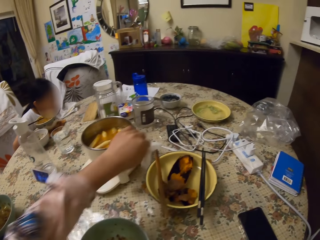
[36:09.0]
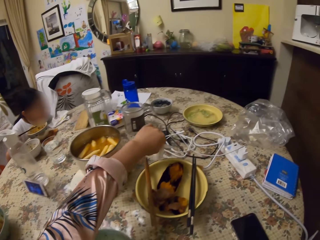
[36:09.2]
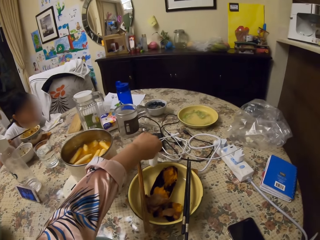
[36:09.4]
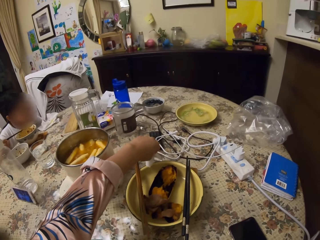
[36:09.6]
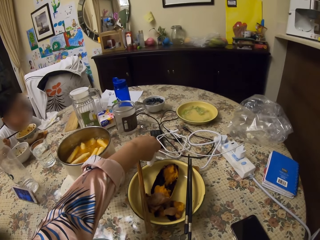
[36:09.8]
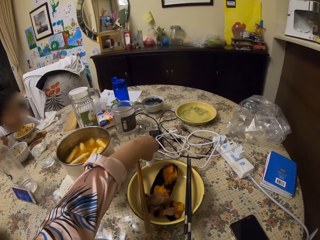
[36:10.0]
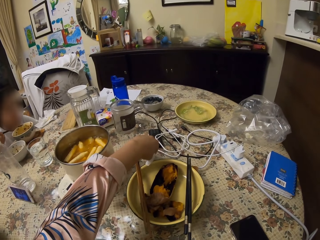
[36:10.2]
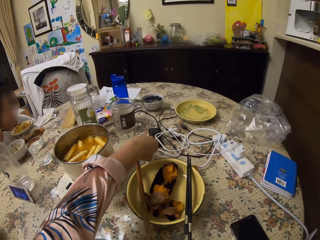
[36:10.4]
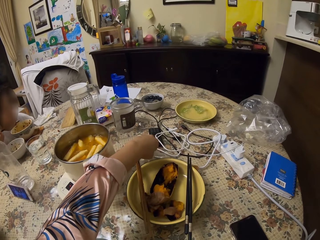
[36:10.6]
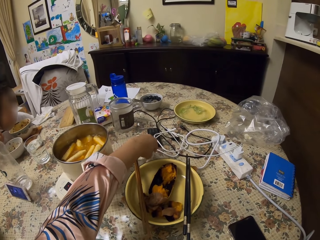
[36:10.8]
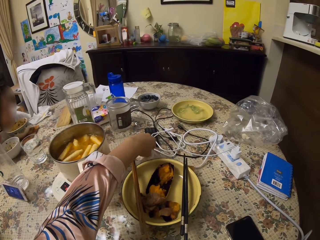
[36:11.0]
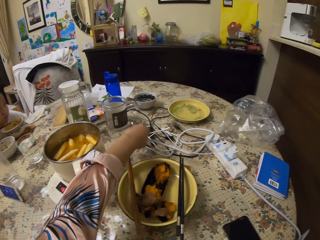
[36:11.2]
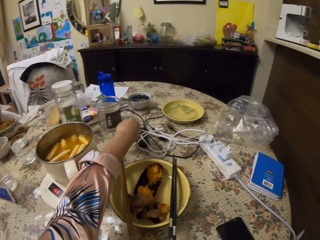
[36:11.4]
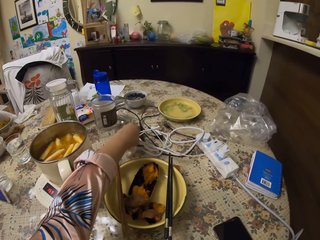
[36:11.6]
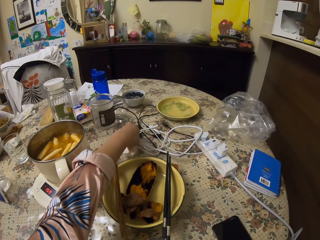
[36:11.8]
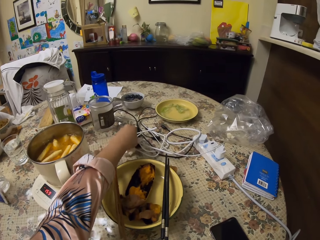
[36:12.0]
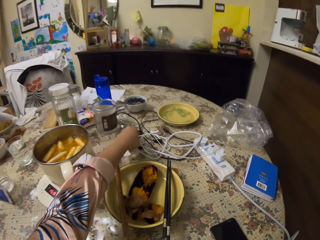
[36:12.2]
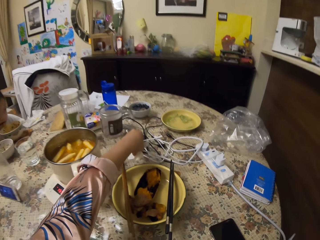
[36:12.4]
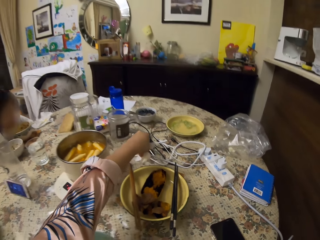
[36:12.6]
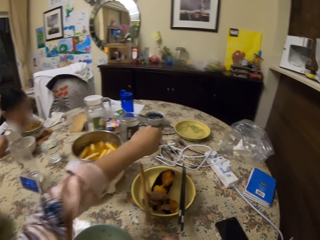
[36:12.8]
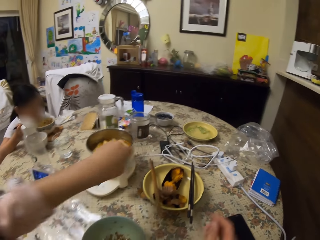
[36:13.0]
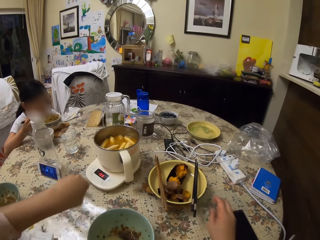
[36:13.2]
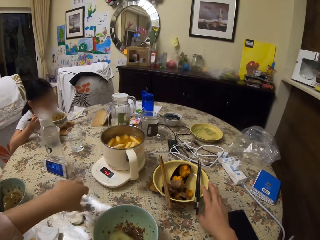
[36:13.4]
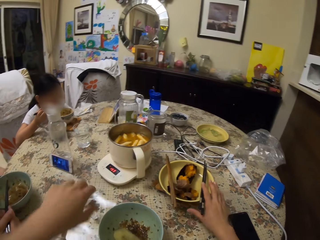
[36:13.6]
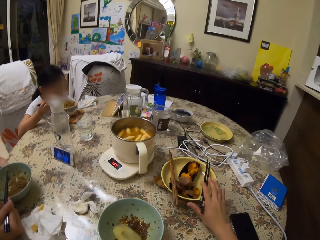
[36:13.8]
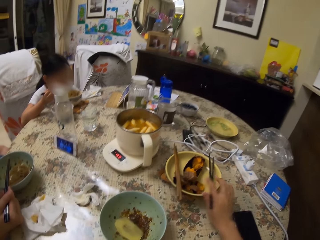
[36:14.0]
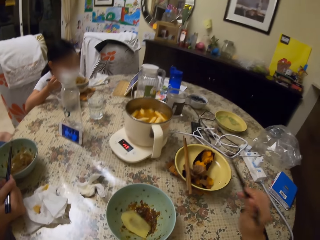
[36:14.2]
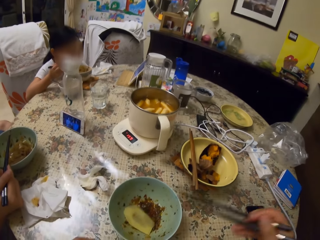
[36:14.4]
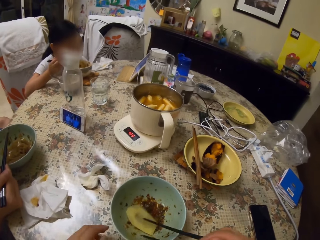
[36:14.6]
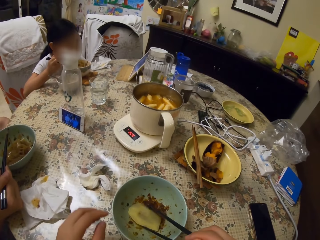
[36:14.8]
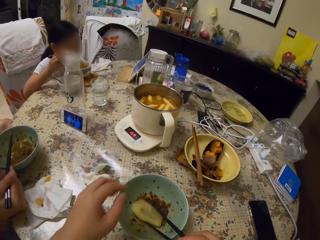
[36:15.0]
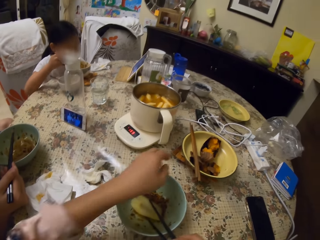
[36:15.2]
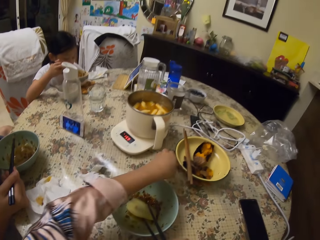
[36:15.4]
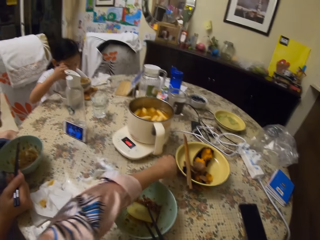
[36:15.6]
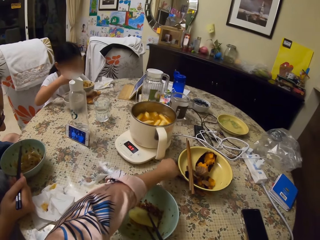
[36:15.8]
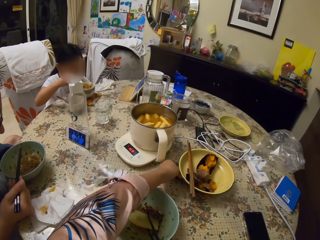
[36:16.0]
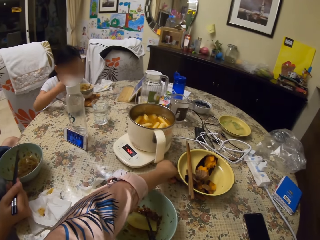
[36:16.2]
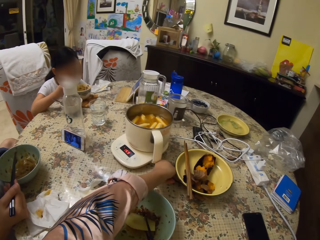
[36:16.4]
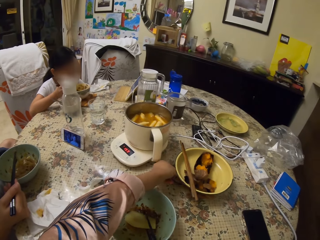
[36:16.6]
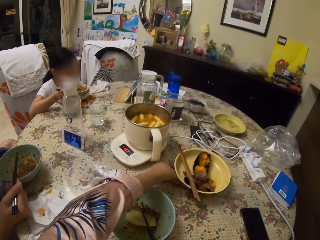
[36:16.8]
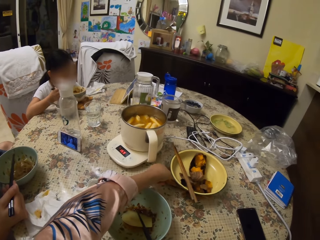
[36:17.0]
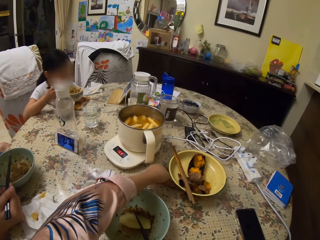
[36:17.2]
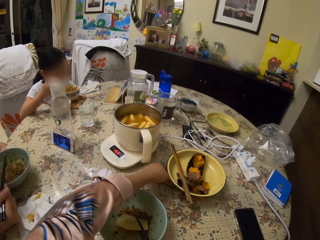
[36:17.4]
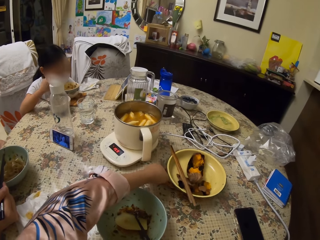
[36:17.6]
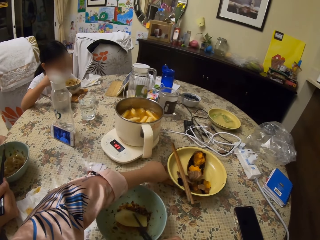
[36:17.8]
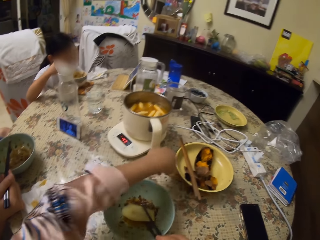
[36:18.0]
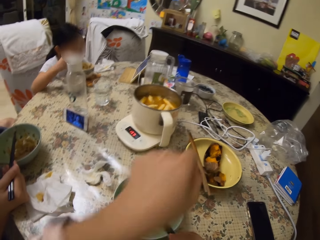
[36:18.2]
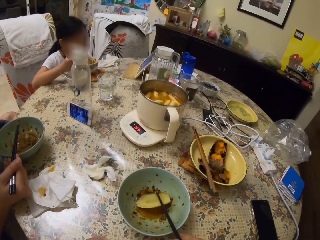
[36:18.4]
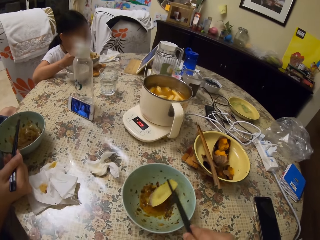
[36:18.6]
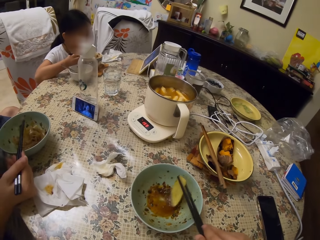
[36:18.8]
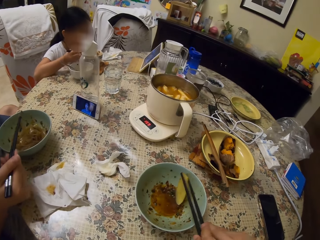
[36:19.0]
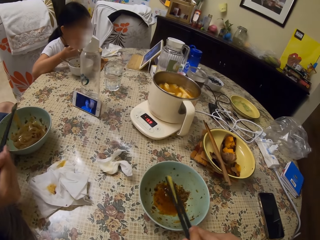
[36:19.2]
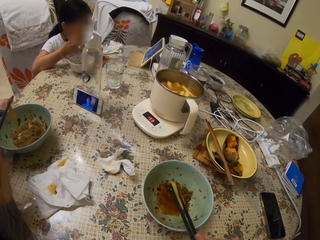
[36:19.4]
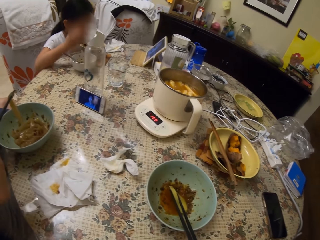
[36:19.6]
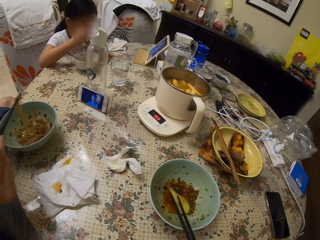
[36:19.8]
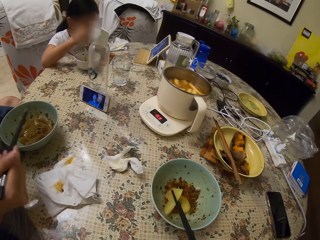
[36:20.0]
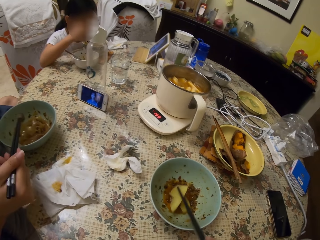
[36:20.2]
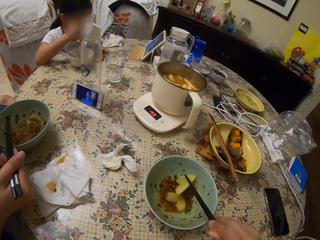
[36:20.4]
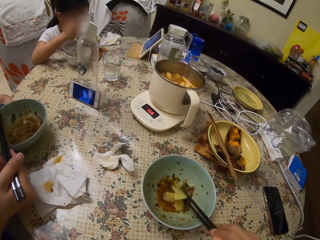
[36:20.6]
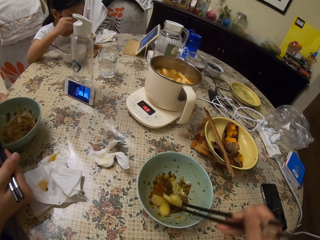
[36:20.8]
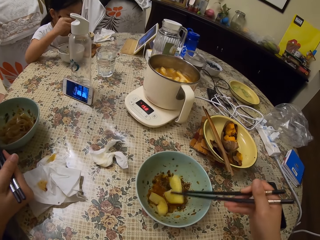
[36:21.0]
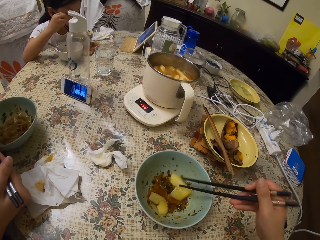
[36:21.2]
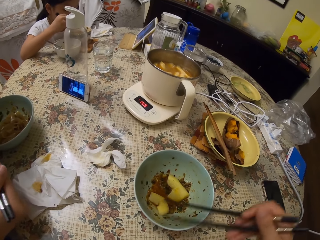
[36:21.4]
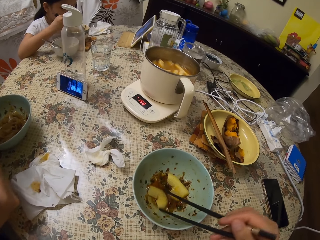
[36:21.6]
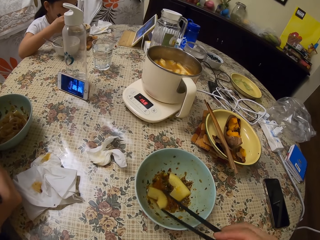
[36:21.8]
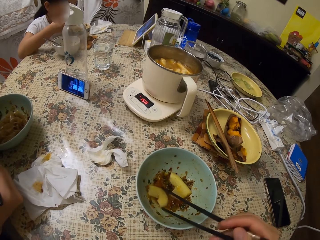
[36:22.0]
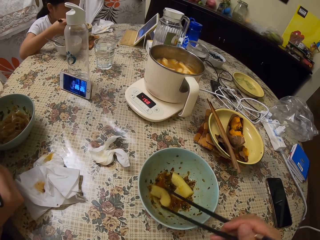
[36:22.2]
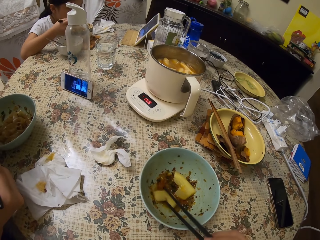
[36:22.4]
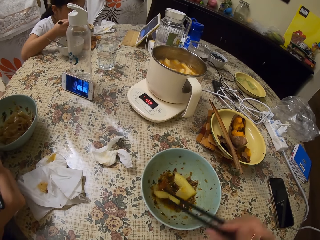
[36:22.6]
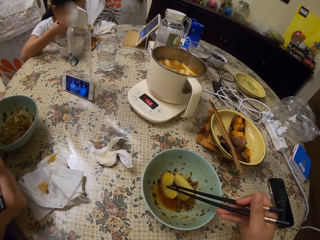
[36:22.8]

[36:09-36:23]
A man holds chopsticks. The camera wearer picks up a serviette on the table. They move a cable aside on the table. They drop the paper on the table. They pick up their eating chopsticks from the plate on the table. They hold the chopsticks in the plate. They position the plate on the table. They eat foods from their plate with chopsticks. Another man eats his food with chopsticks. A girl eats from her plate with chopsticks.

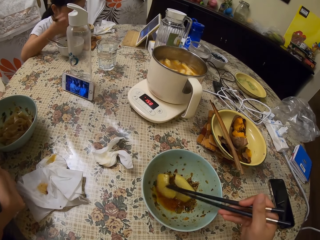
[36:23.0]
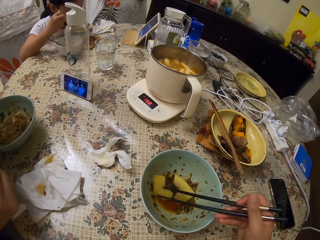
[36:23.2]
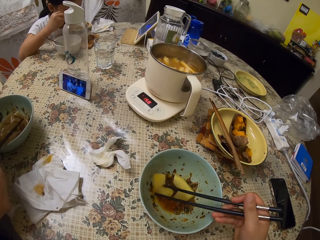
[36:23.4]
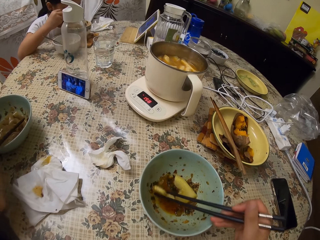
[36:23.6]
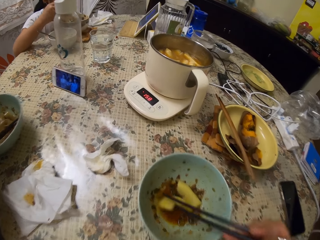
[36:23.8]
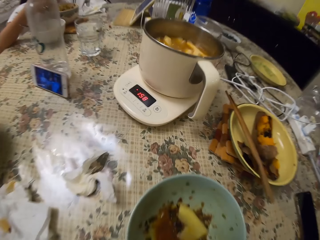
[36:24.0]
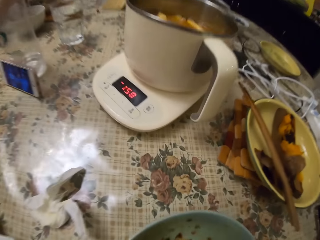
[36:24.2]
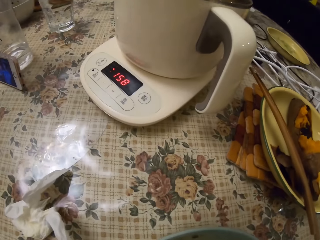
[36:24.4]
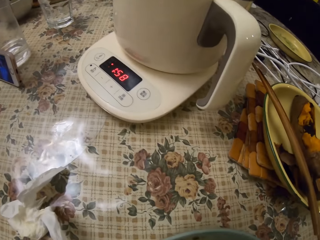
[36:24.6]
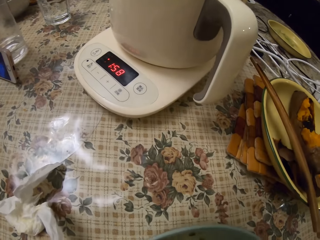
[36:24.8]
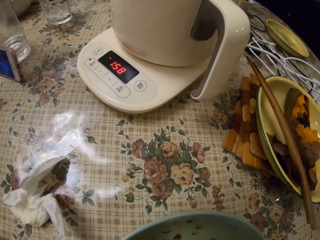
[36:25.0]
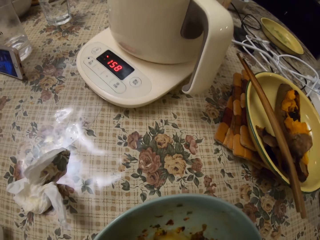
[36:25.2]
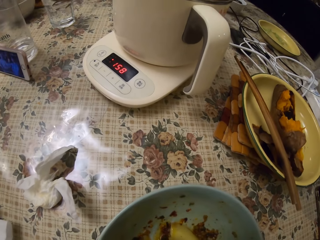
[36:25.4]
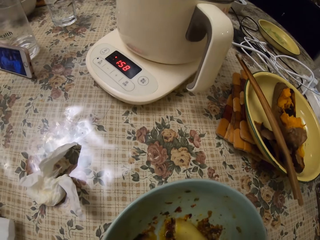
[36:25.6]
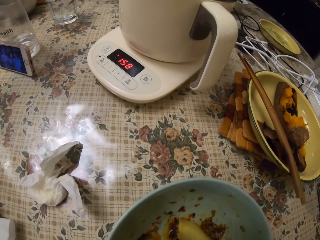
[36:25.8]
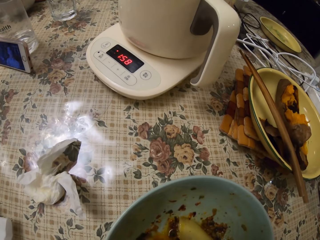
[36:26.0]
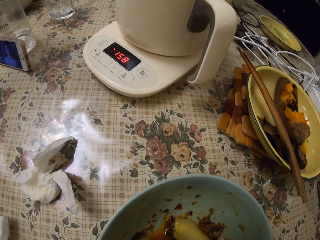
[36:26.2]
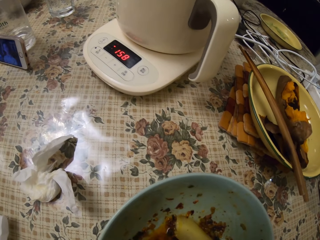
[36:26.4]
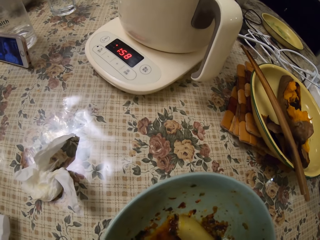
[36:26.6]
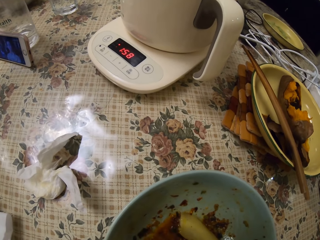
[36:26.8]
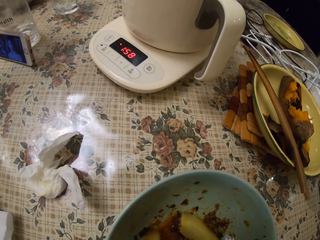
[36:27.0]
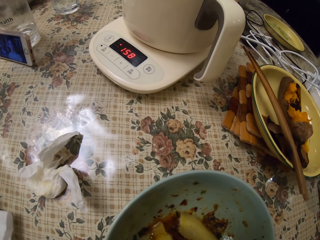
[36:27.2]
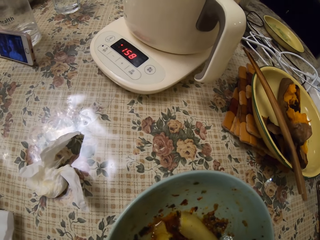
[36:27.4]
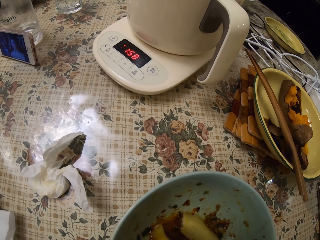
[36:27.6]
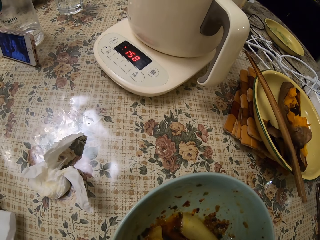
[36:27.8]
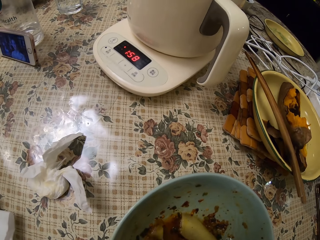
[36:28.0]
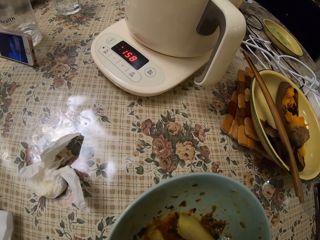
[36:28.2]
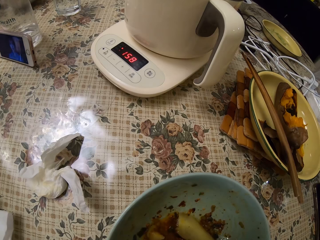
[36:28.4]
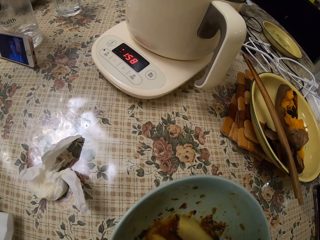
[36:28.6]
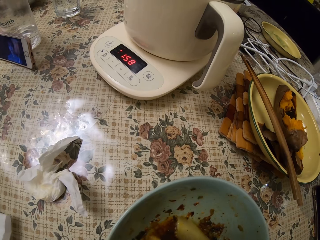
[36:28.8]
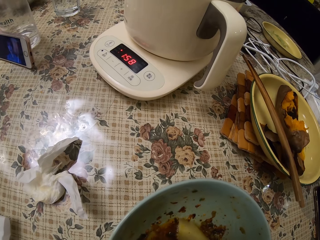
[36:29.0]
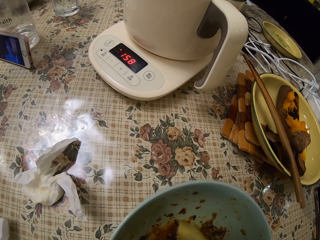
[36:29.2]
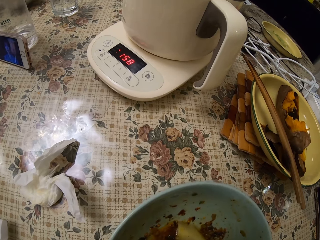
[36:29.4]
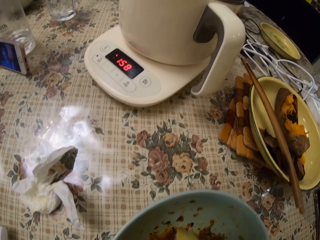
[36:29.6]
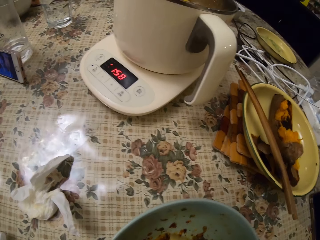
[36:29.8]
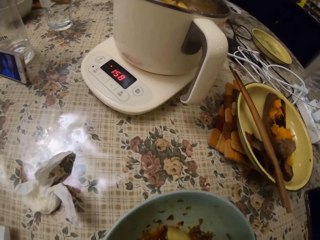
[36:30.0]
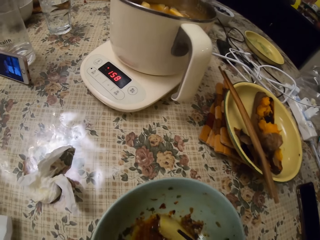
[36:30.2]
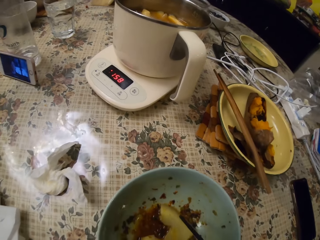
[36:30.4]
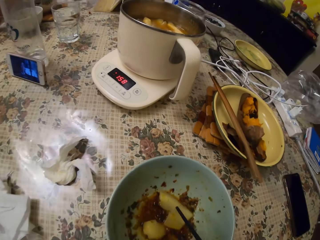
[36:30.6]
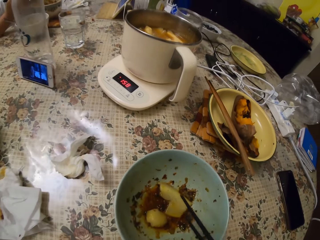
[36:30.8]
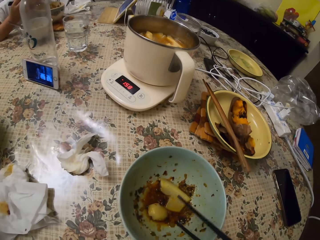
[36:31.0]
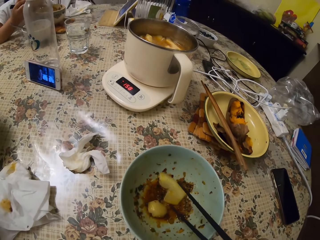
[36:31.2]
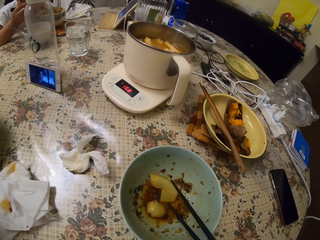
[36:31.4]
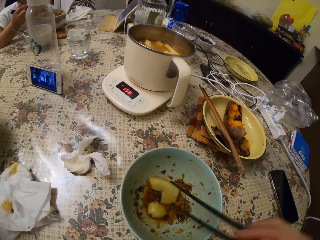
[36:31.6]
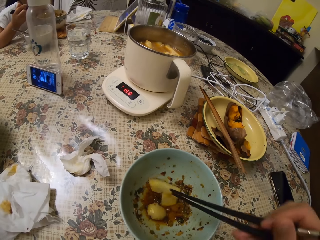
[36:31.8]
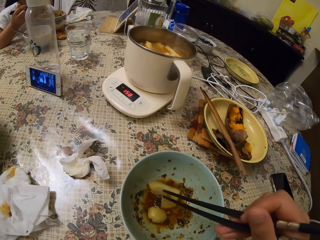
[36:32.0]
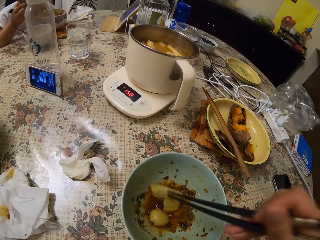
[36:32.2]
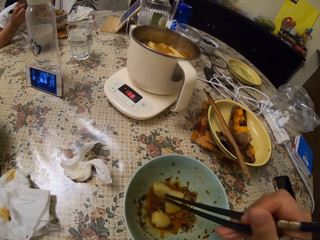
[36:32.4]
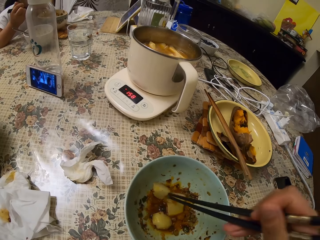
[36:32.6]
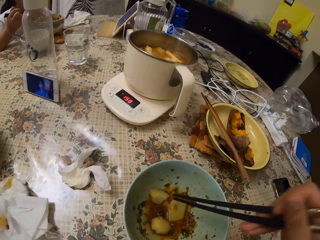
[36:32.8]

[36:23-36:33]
The camera wearer eats the food in the plate.
